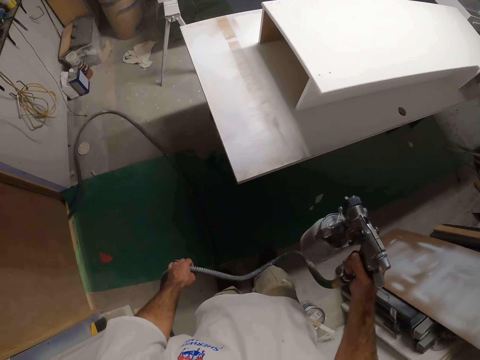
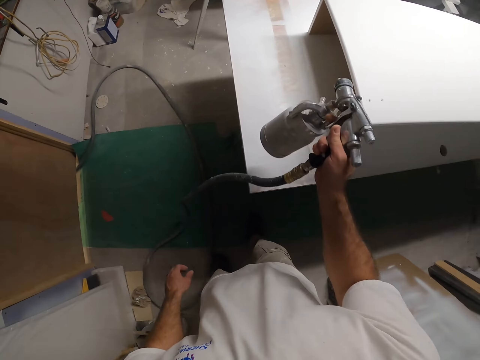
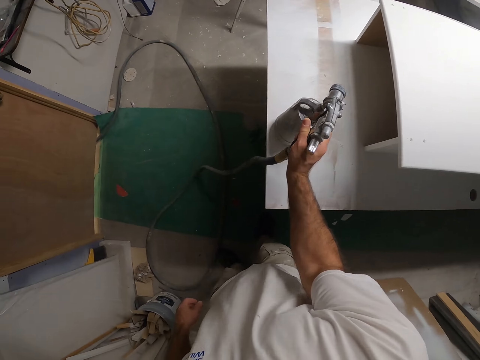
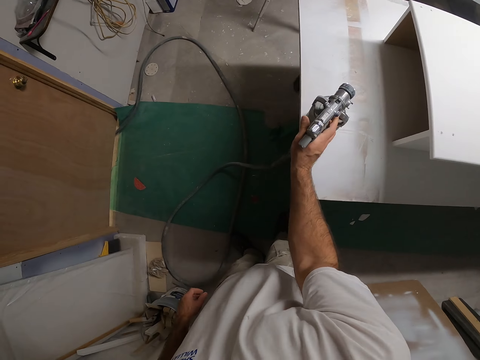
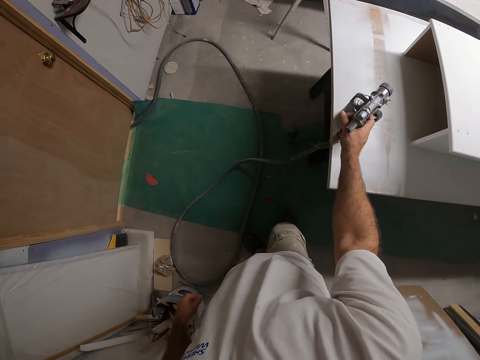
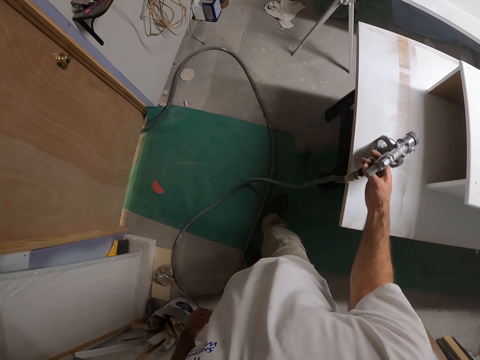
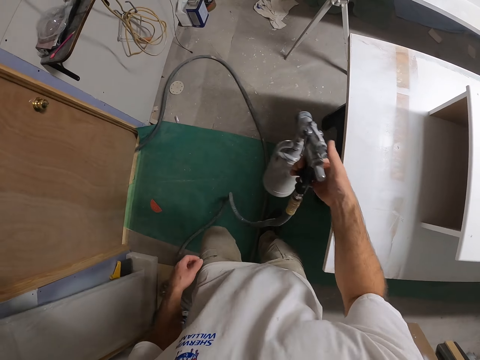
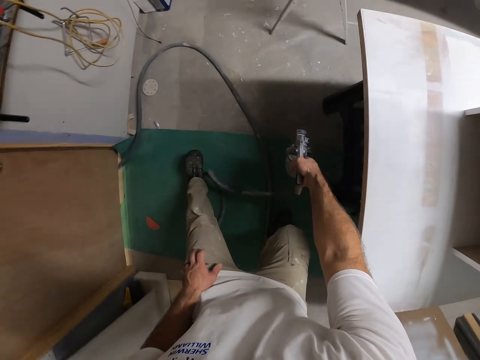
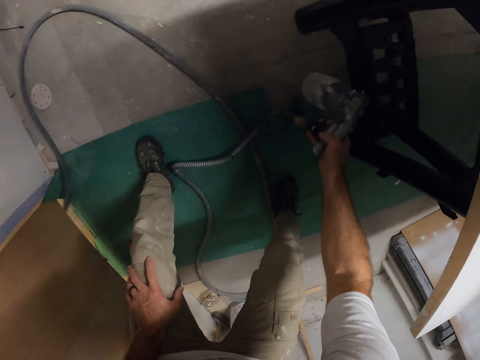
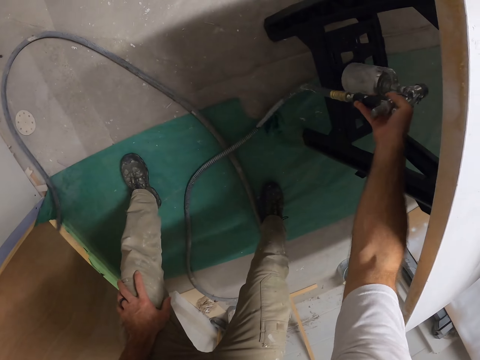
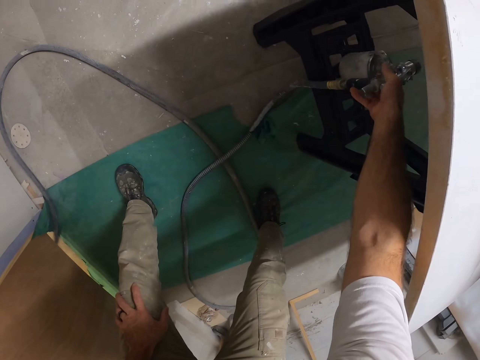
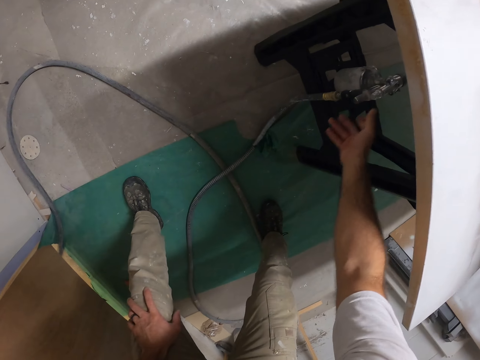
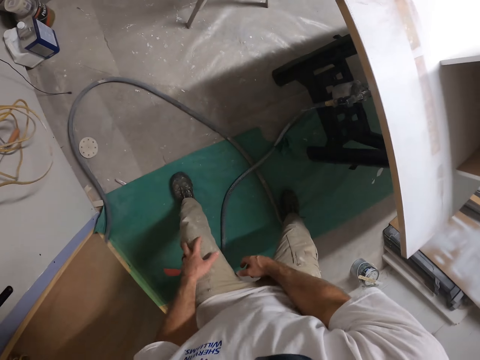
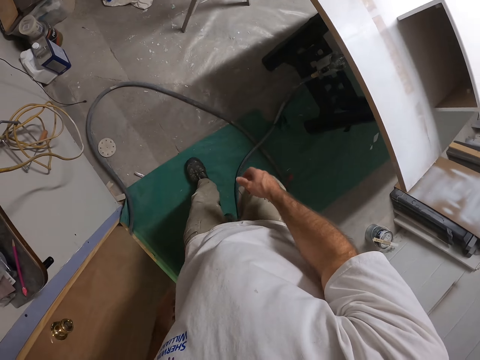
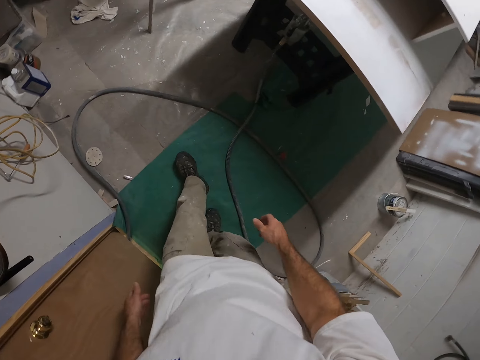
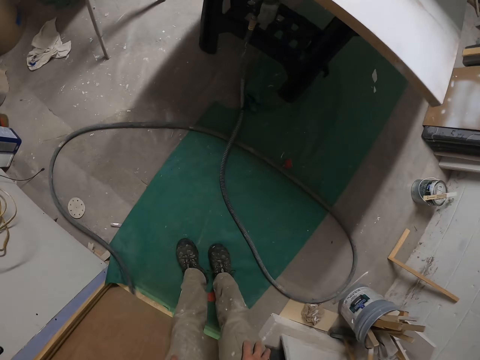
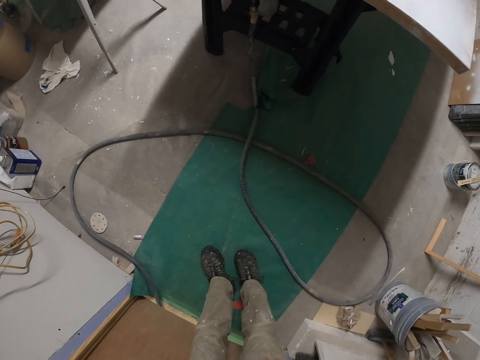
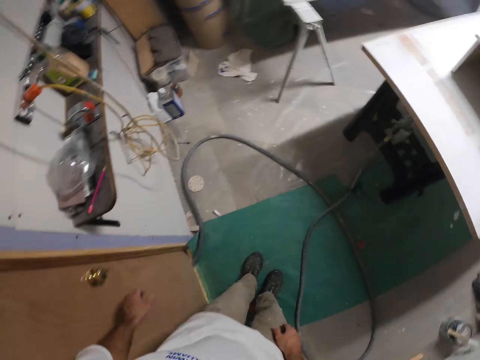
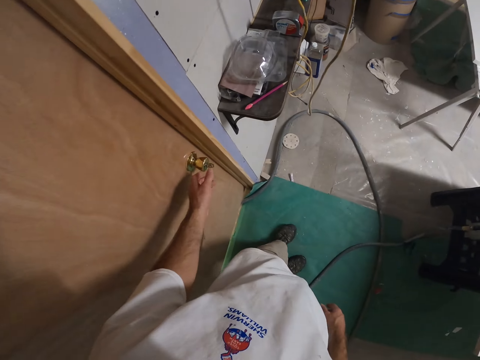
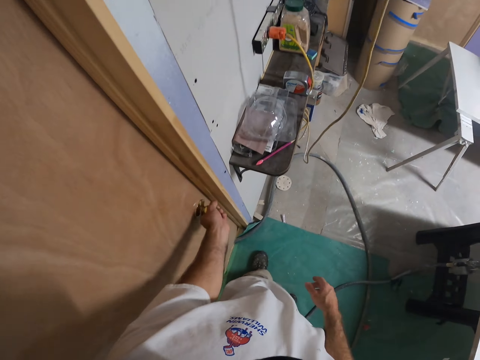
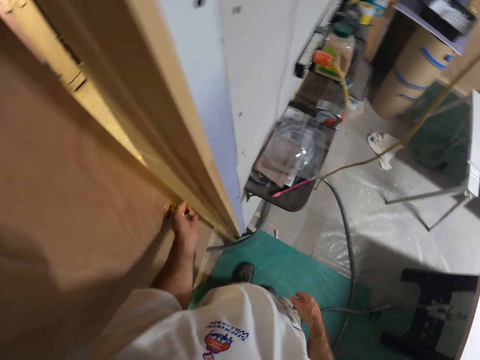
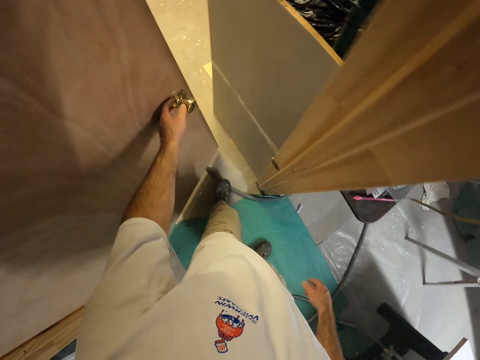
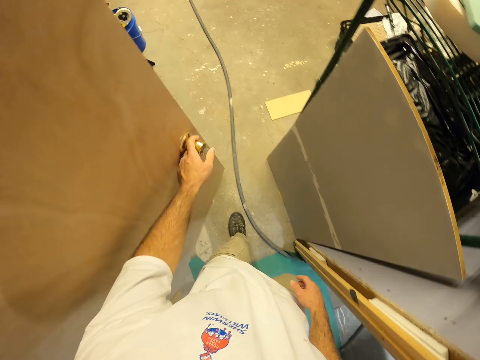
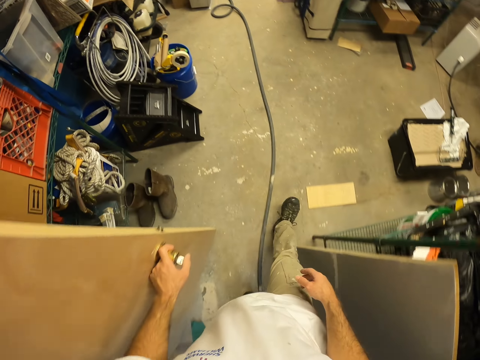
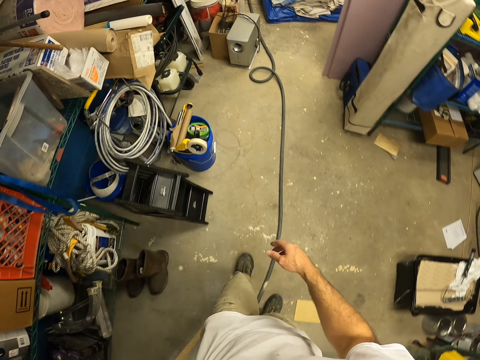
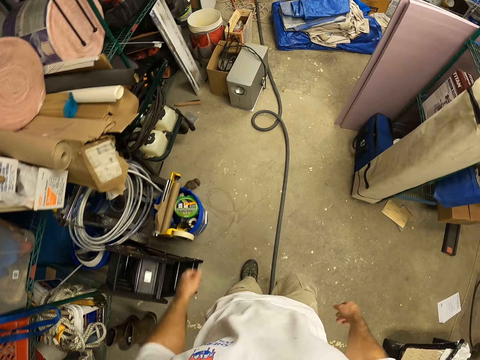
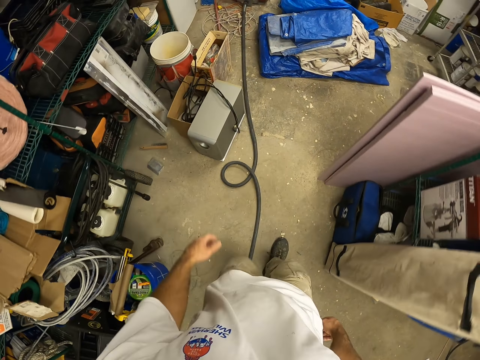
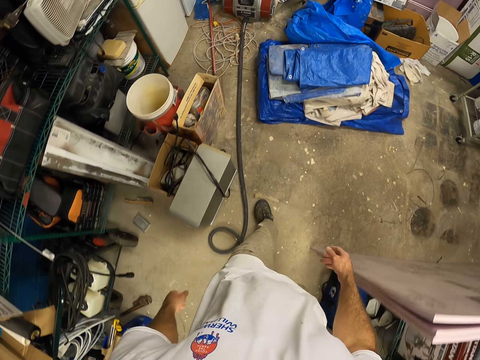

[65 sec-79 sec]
The camera wearer drops the paint sprayer on the table with his right hand. He picks up the paint sprayer from the table with his right hand. He drops the paint sprayer under the table, on the stand, with his right hand. He opens a door with his left hand. He walks in the room.

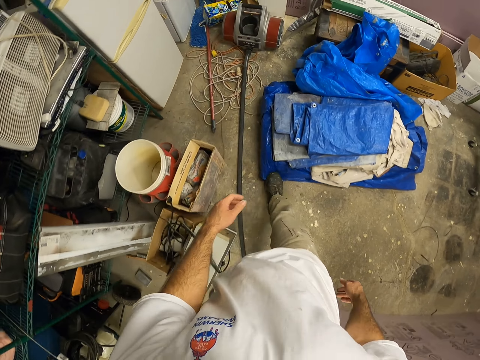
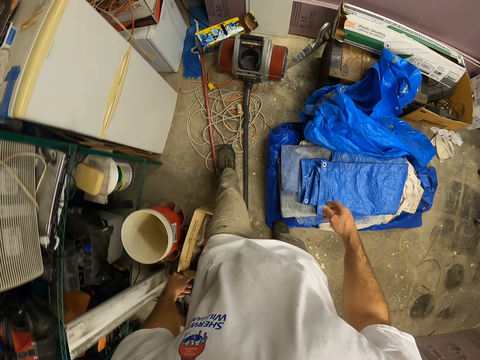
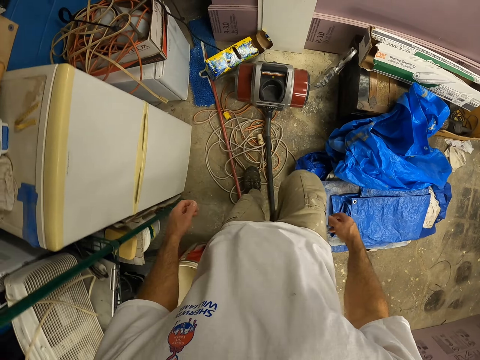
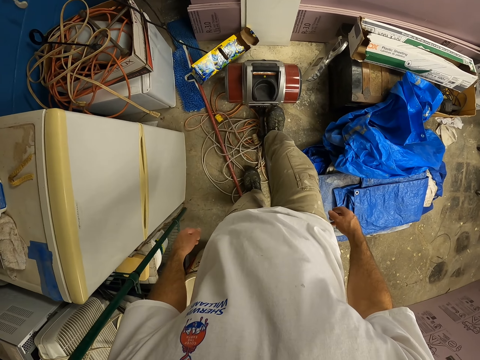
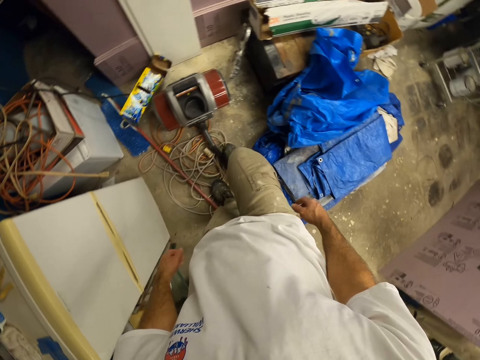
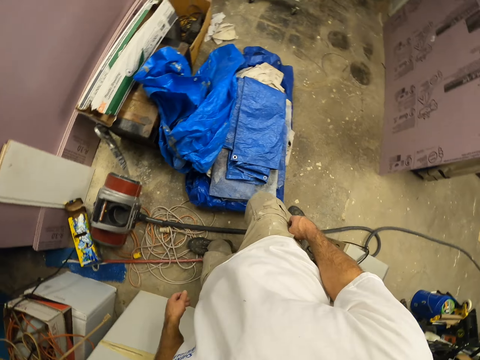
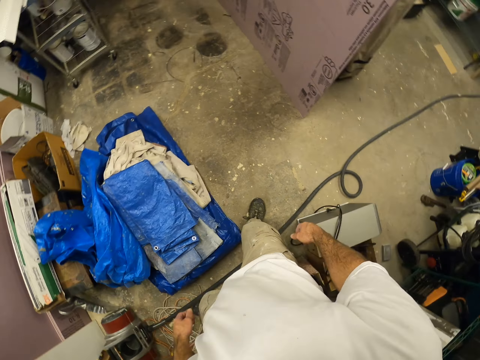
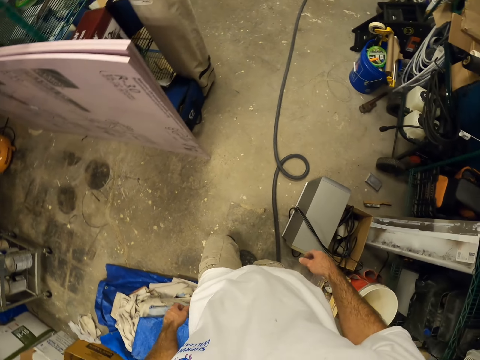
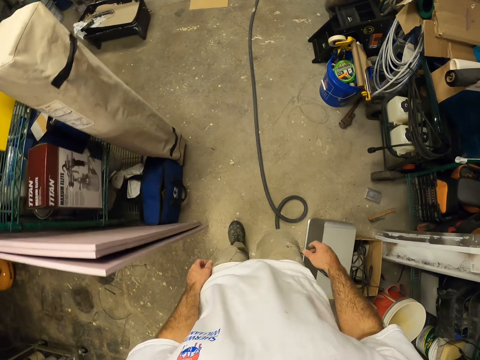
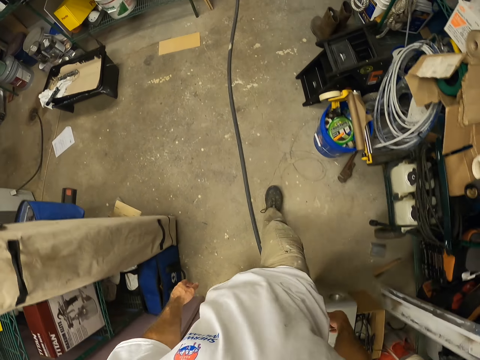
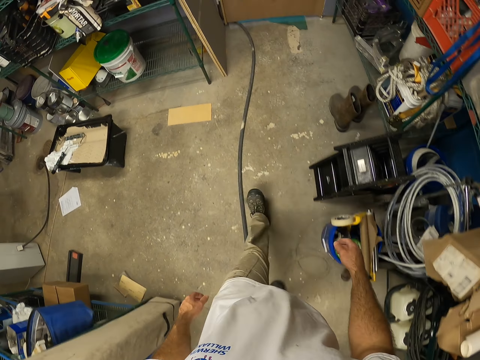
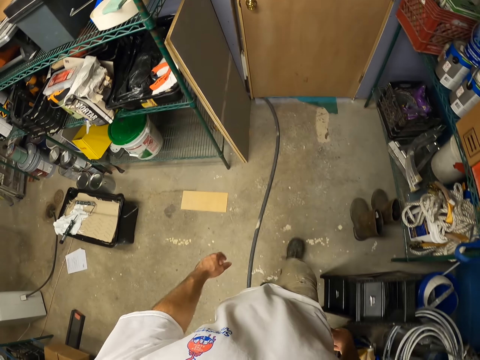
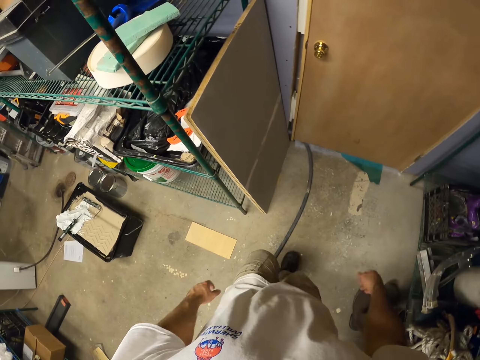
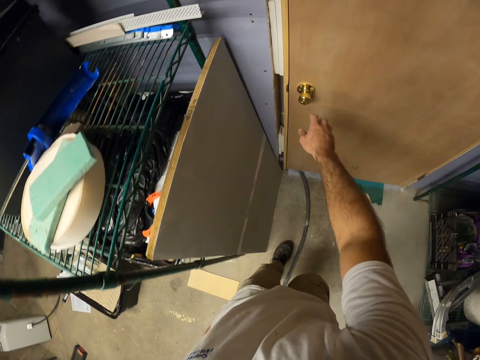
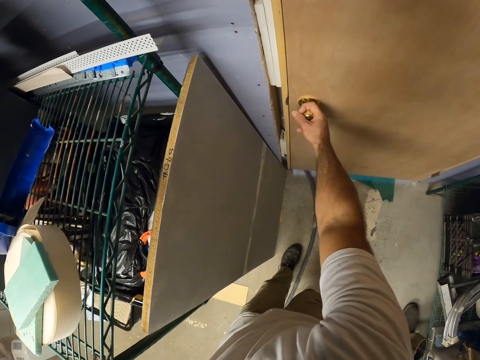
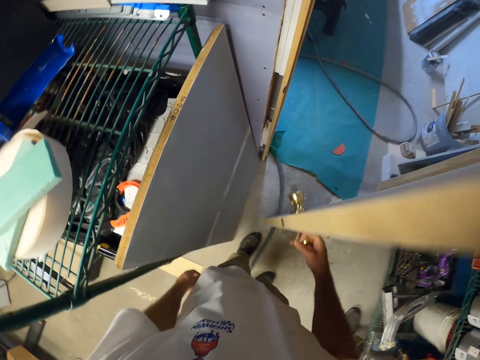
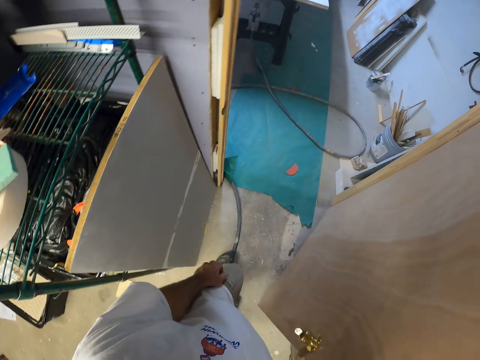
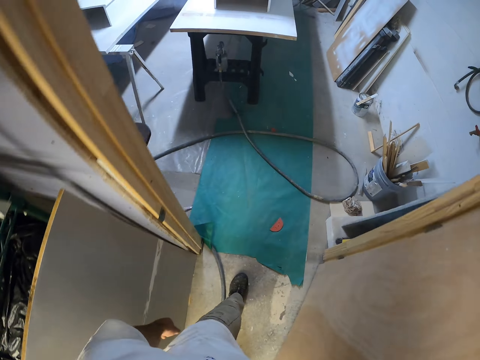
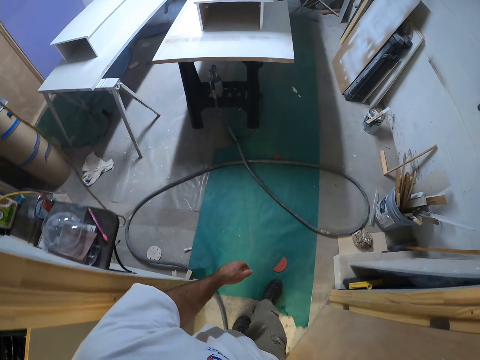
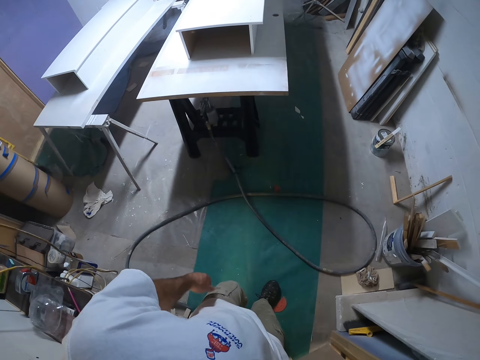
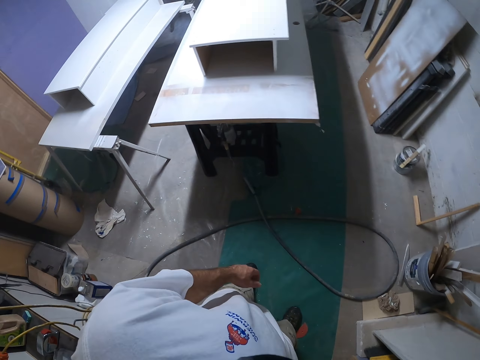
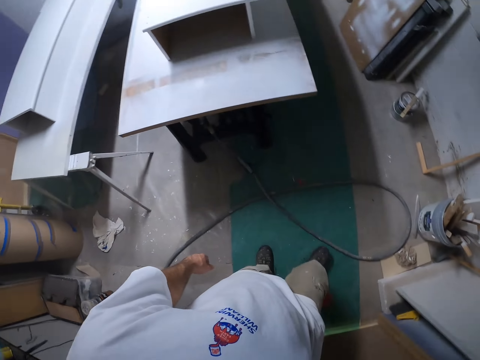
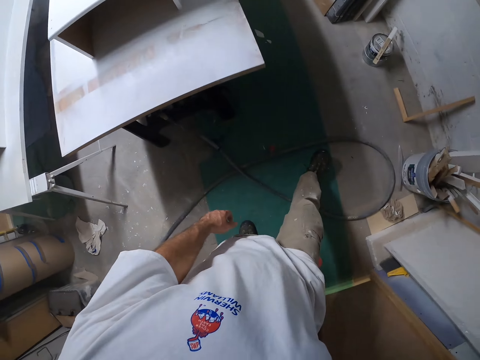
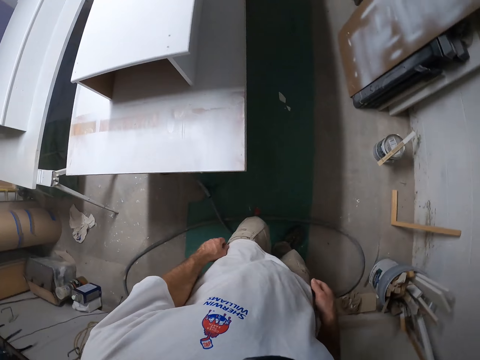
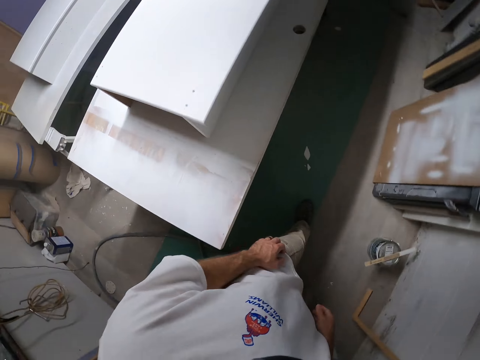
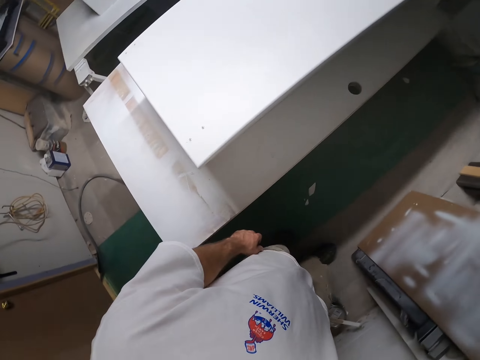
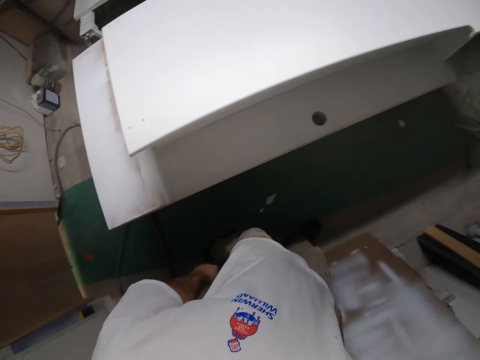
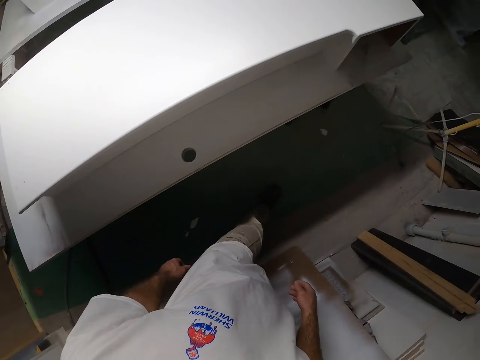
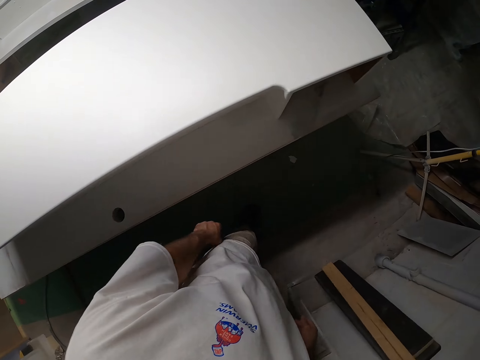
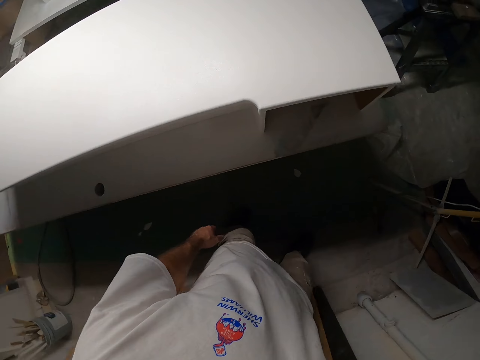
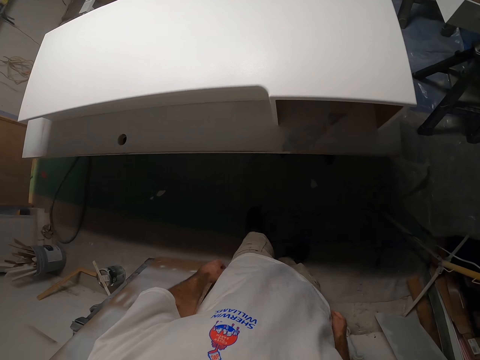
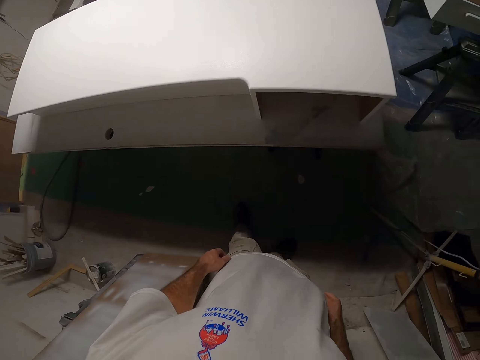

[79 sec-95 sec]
The camera wearer switches off a paint sprayer machine with his right leg. He opens the door with his right hand. He walks around and closes the door with his right hand.
